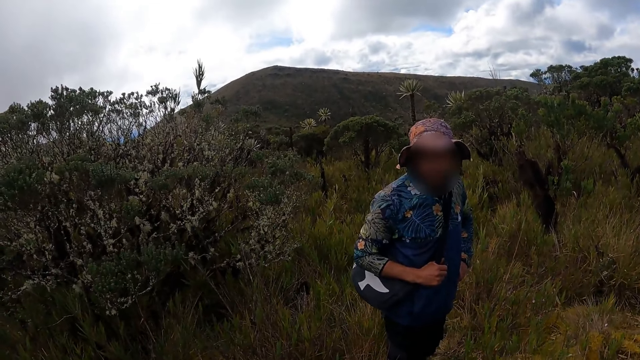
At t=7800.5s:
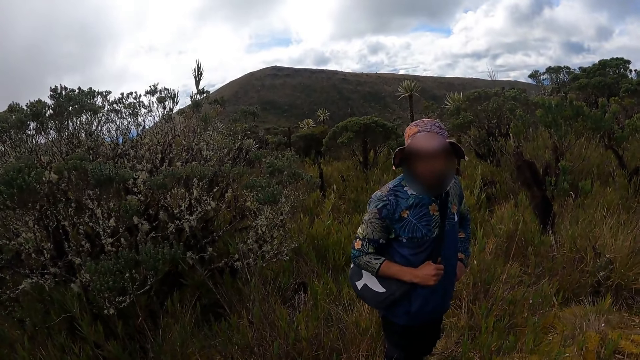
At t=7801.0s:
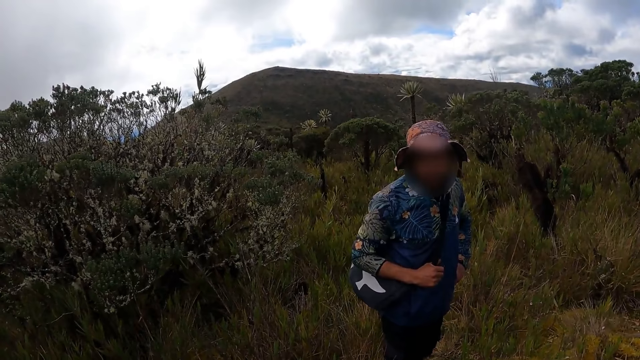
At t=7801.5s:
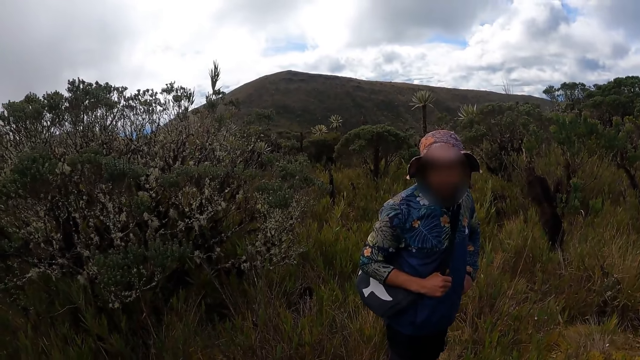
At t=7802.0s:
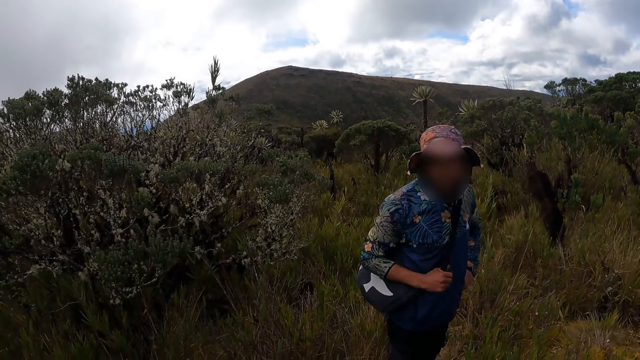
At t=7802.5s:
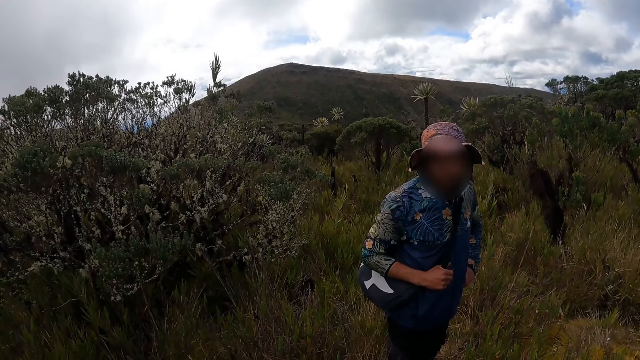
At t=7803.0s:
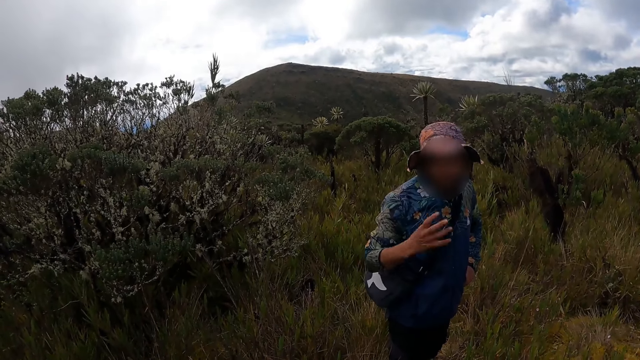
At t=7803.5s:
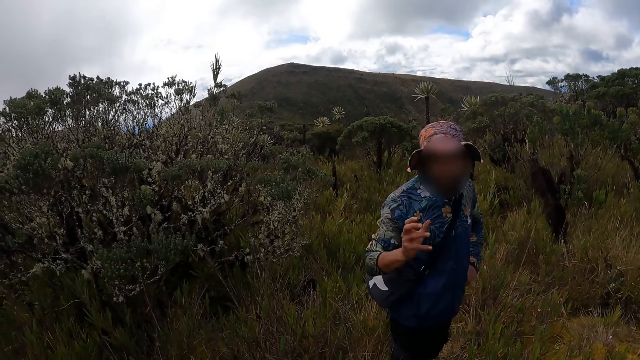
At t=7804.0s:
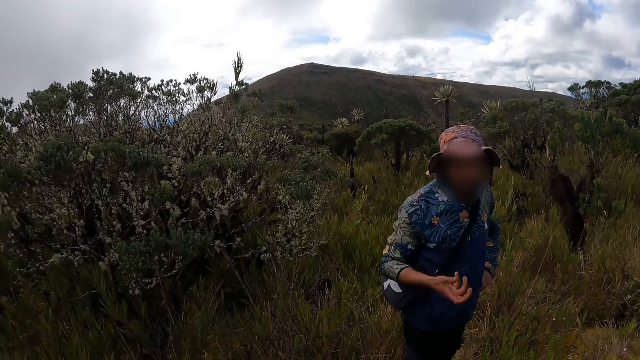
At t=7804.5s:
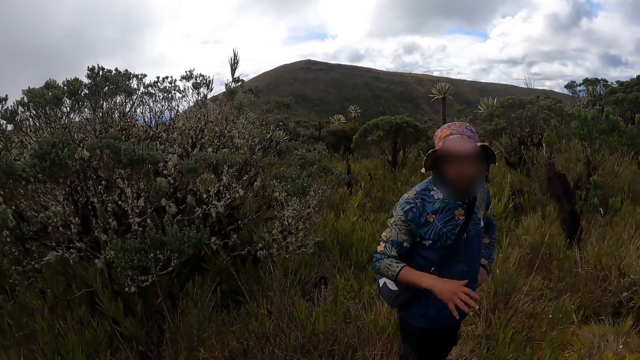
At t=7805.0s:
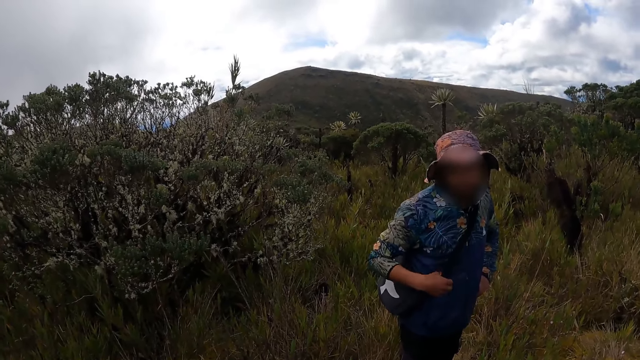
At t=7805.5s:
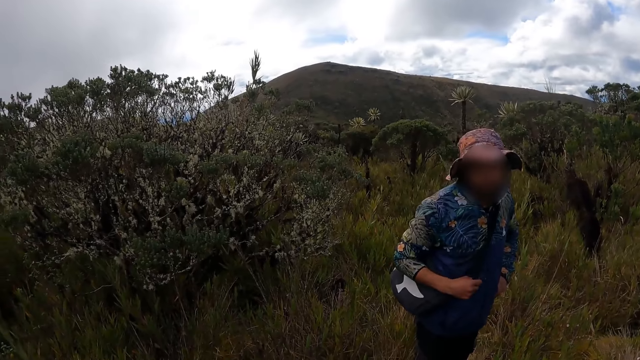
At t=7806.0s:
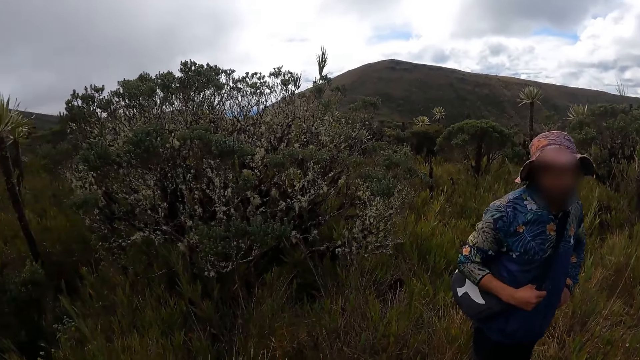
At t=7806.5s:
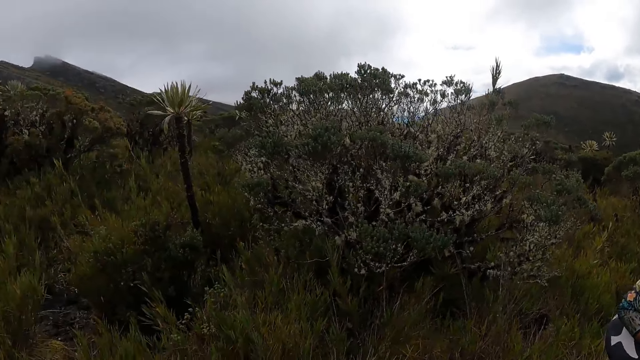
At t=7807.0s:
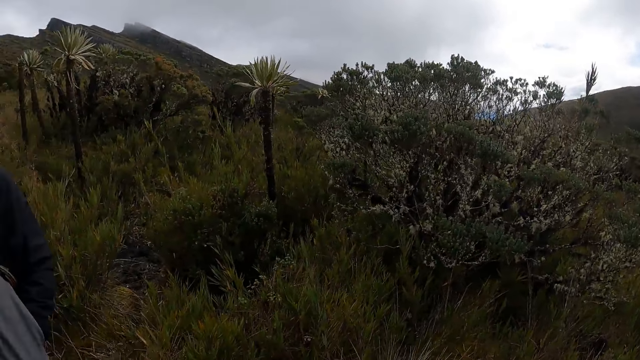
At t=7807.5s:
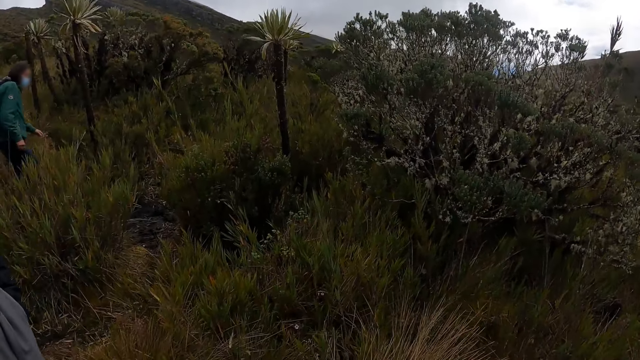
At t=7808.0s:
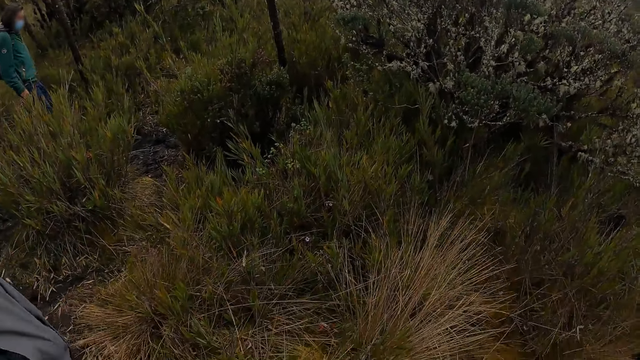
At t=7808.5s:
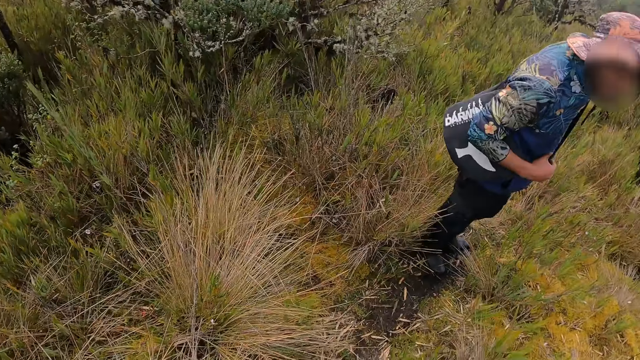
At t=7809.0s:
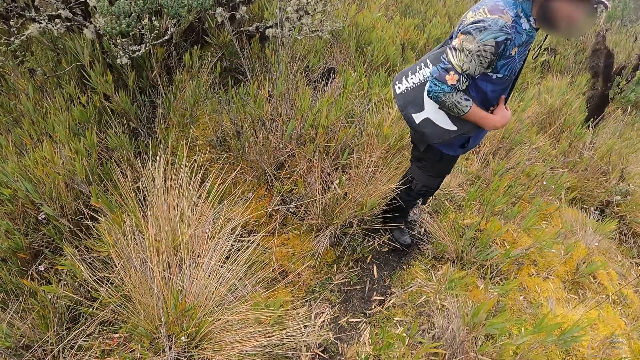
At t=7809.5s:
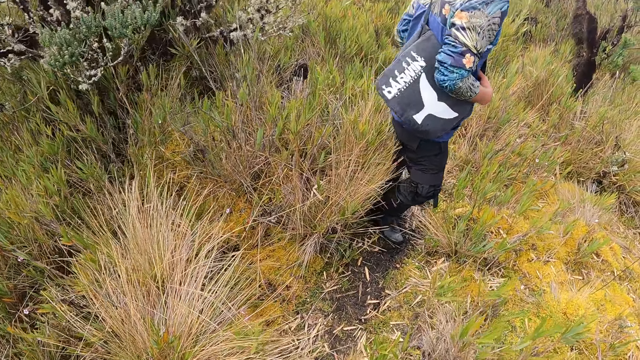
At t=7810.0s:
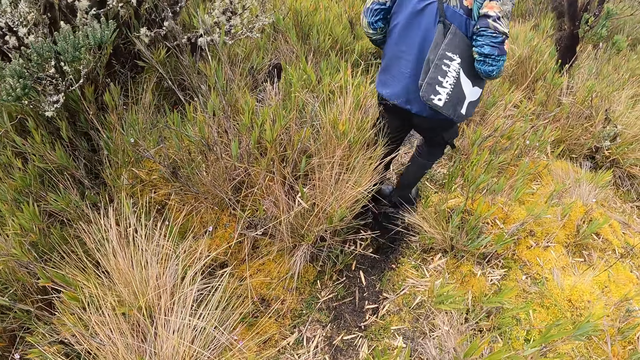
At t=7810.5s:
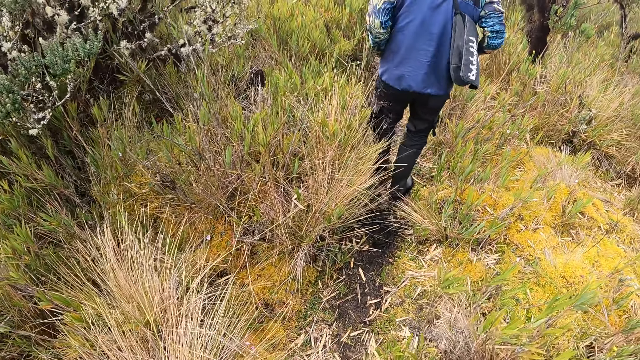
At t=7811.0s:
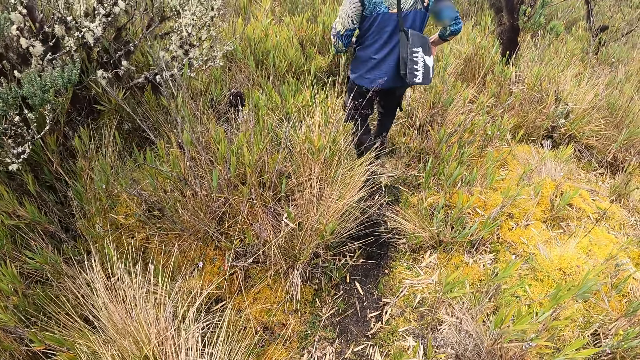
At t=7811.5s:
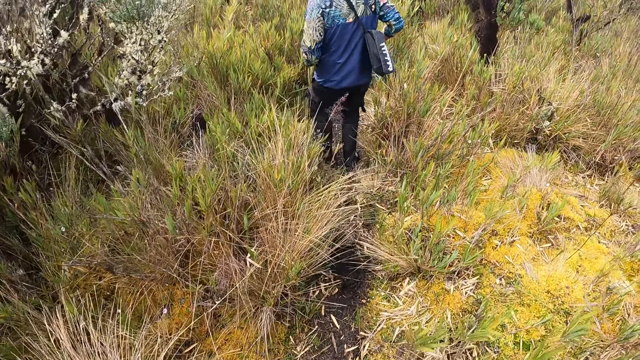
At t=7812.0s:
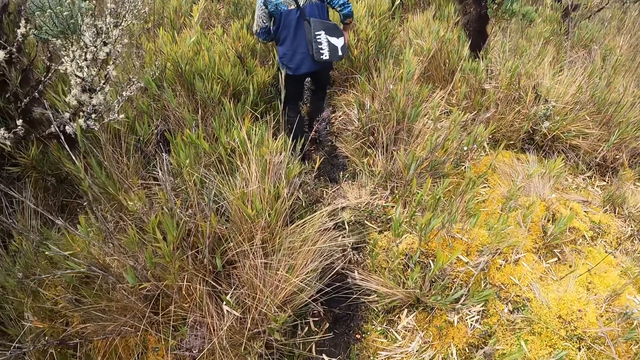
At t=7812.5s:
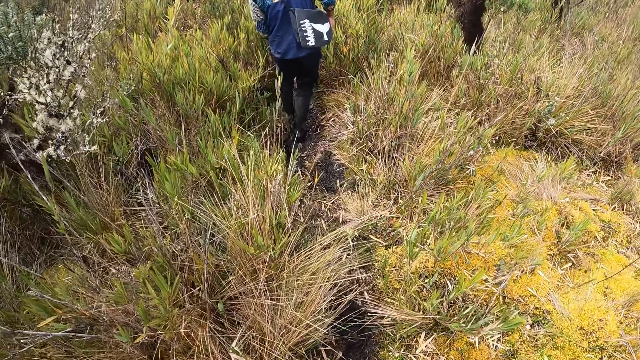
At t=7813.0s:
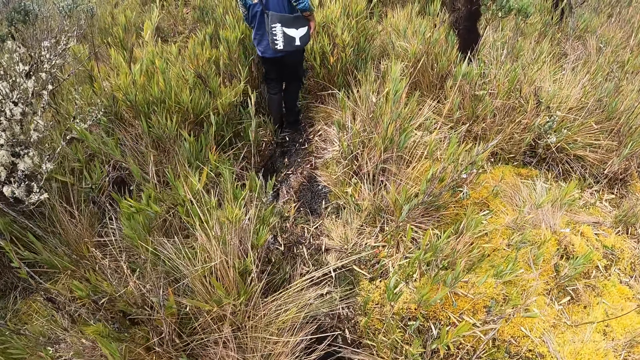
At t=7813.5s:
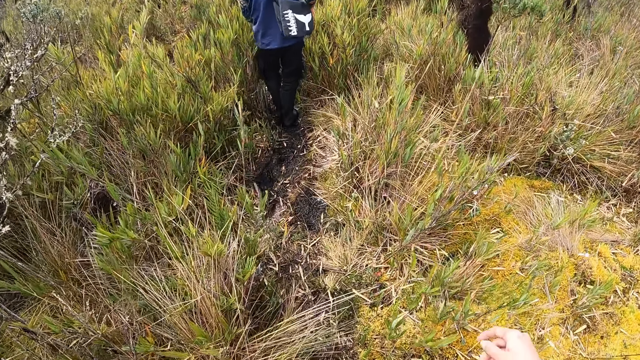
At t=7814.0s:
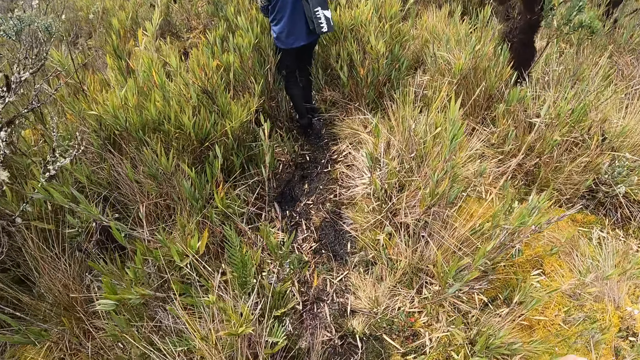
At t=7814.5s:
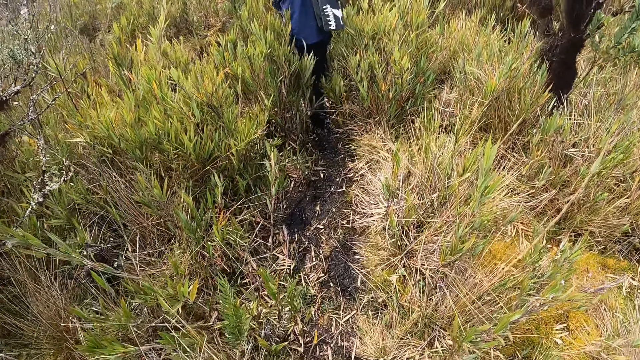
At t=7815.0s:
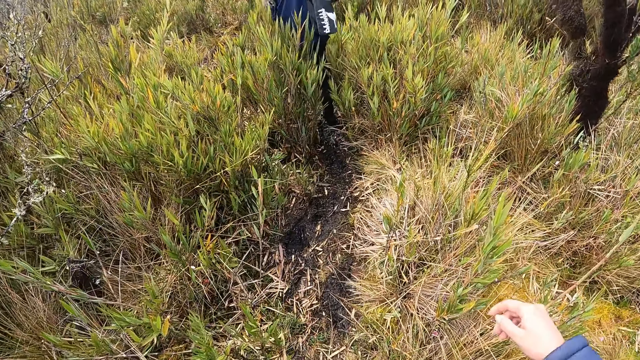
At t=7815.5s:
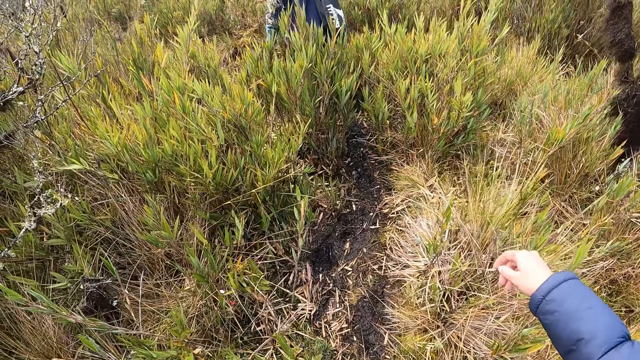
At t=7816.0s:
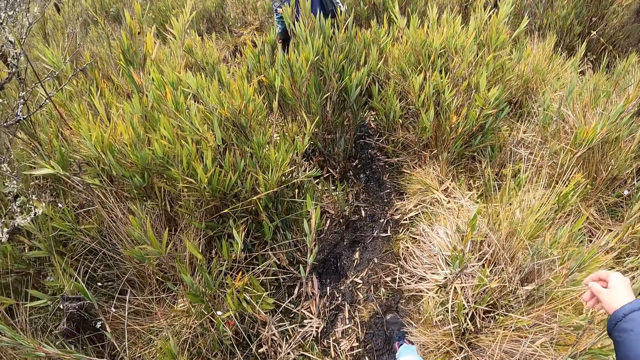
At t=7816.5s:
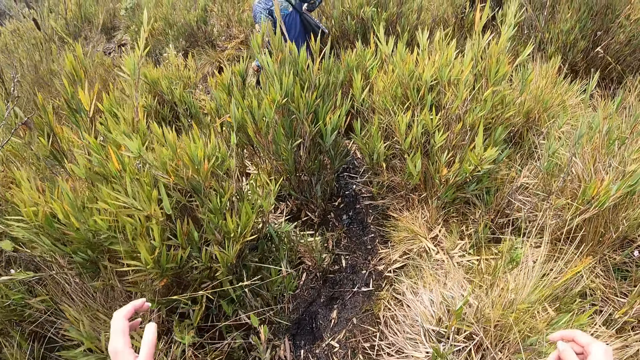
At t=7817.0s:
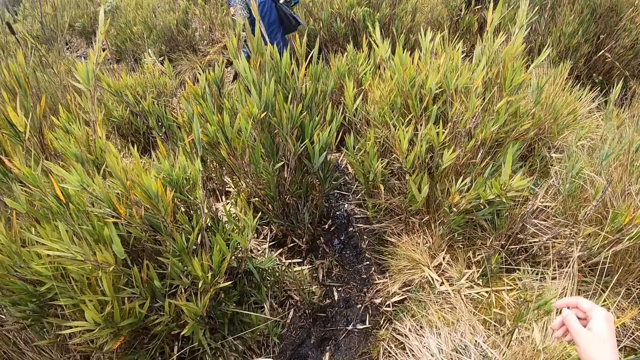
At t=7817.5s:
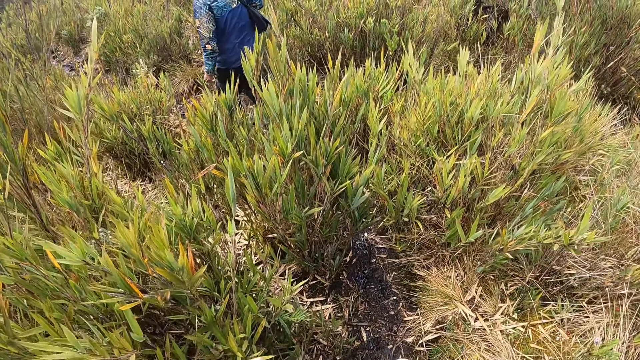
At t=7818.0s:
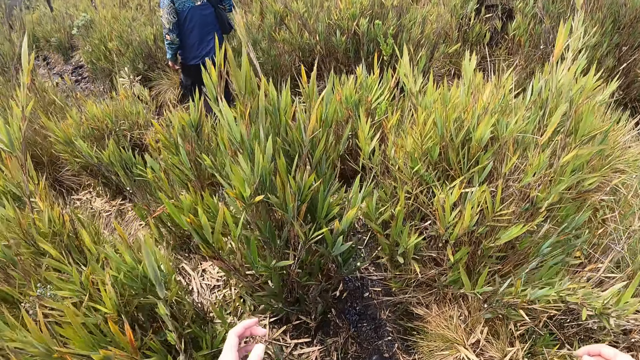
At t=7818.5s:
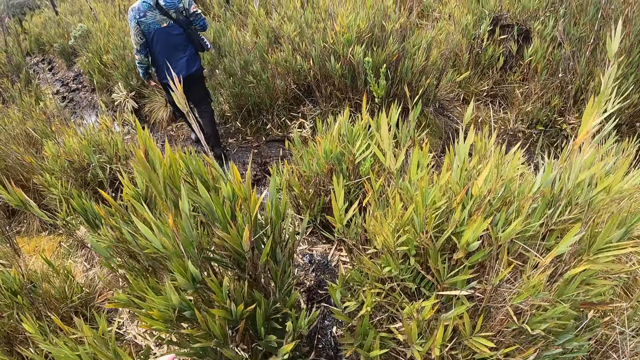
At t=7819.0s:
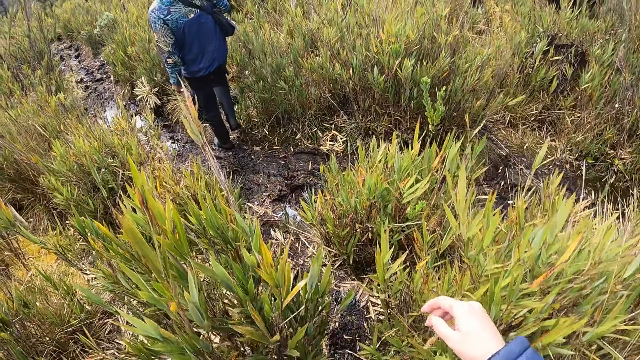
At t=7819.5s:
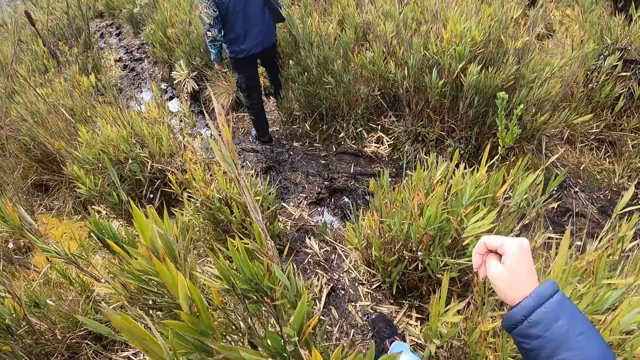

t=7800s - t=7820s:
A man makes a hand gesture. The man interacts with the camera wearer. The man holds the bag strap with his right hand. The man walks down a path. The camera wearer walks down the path.
